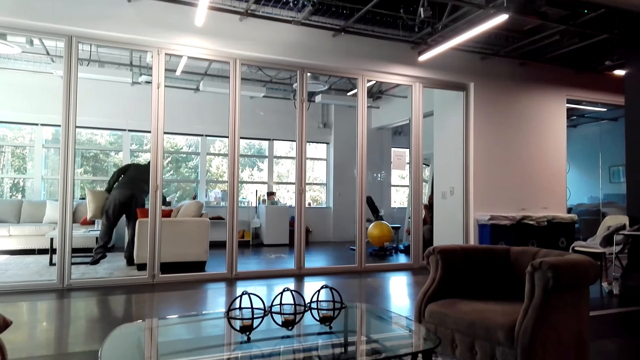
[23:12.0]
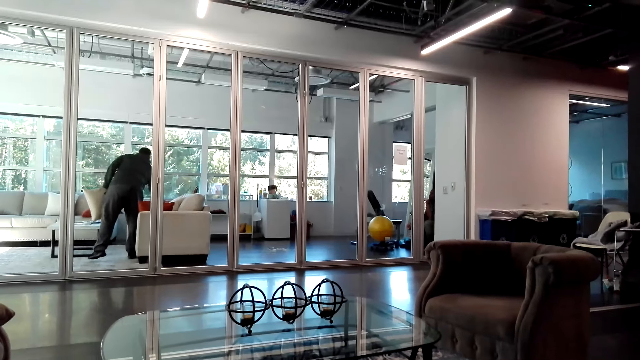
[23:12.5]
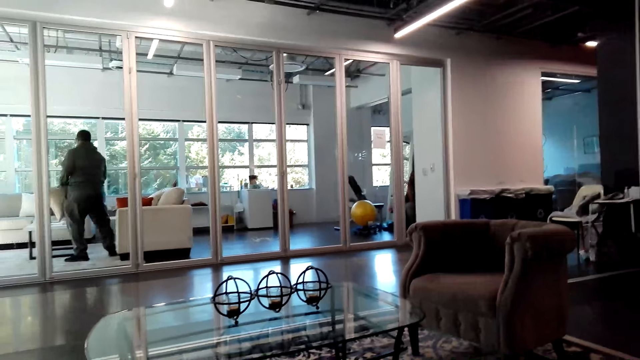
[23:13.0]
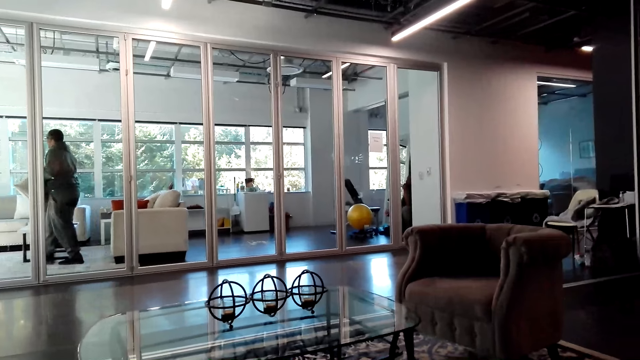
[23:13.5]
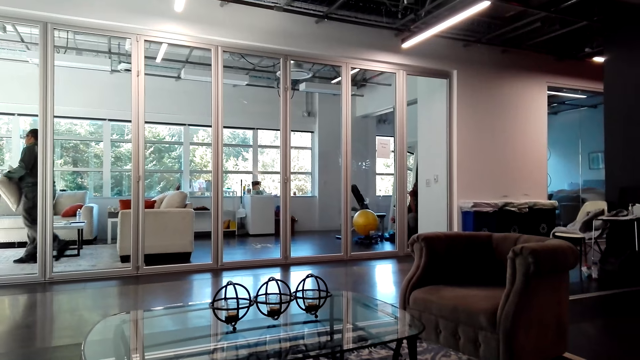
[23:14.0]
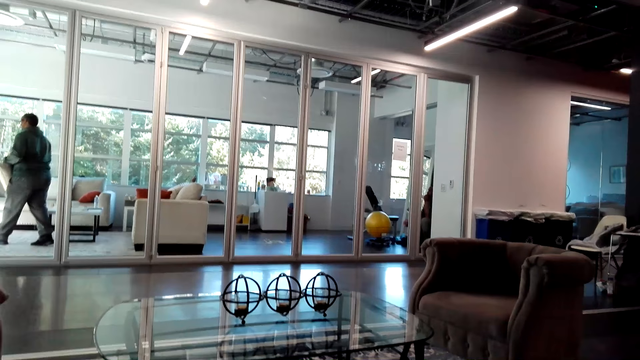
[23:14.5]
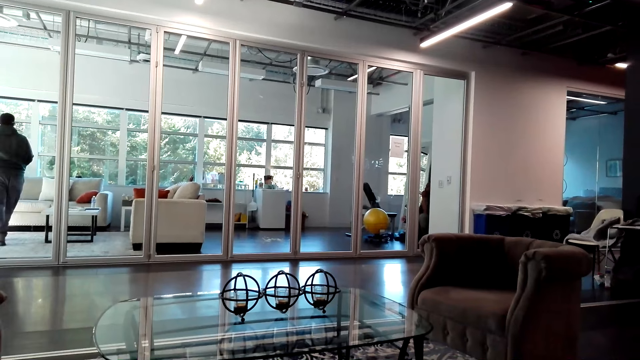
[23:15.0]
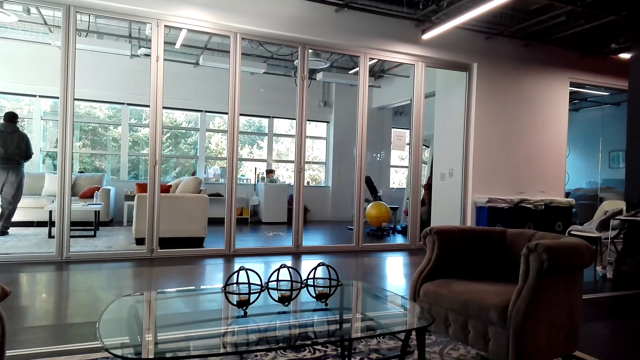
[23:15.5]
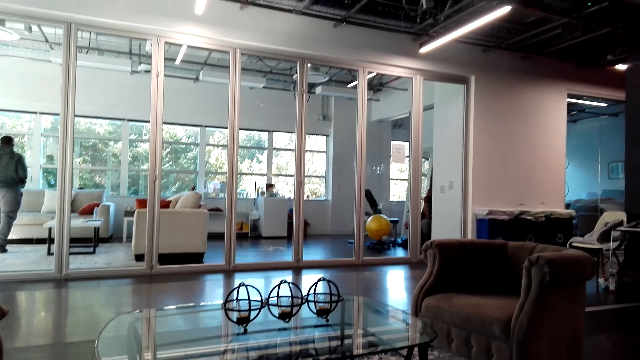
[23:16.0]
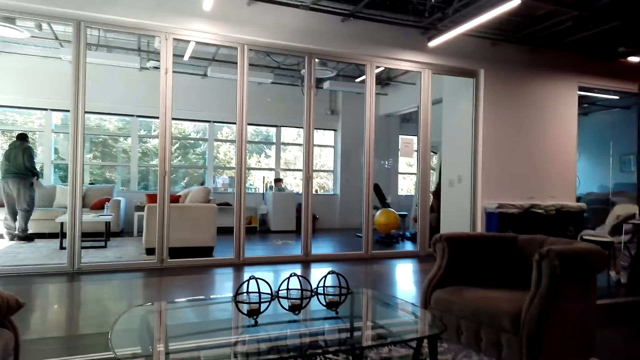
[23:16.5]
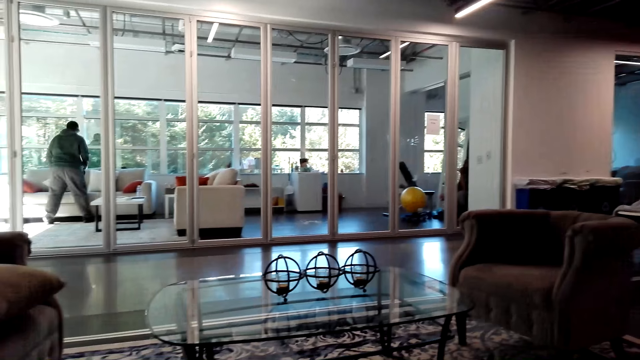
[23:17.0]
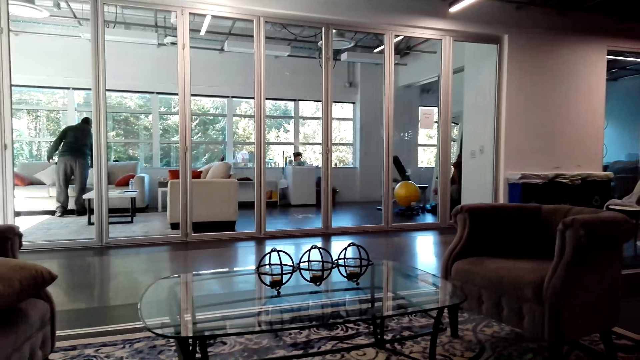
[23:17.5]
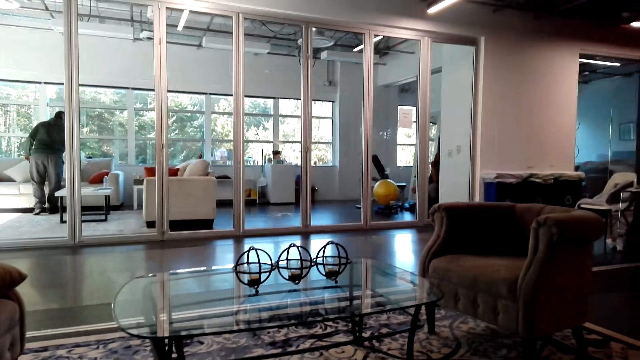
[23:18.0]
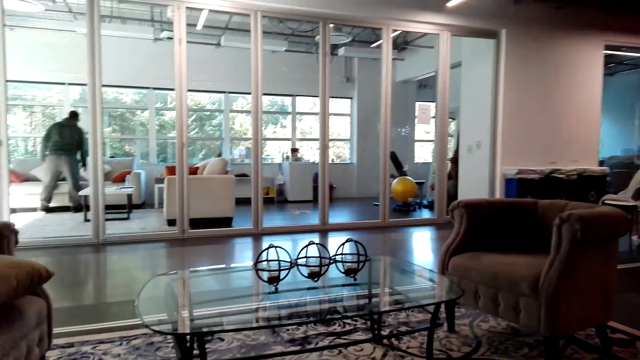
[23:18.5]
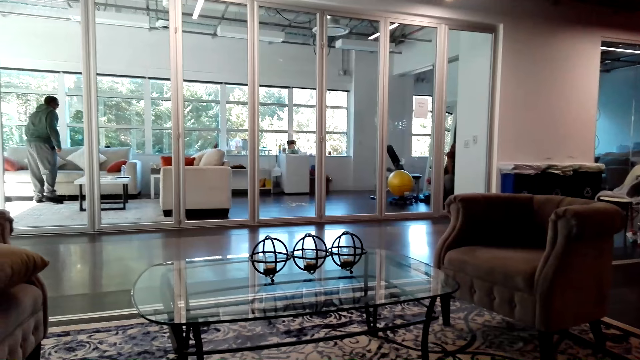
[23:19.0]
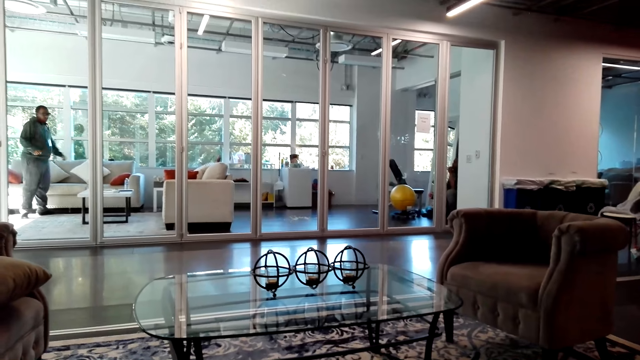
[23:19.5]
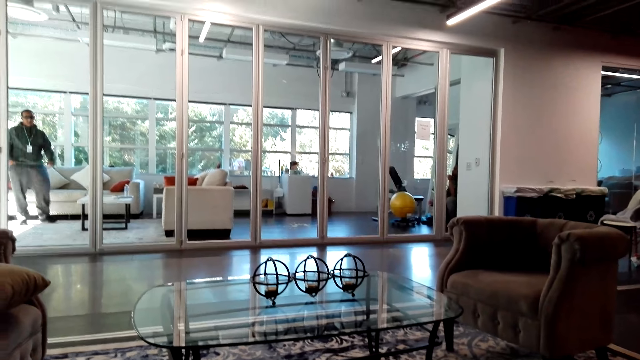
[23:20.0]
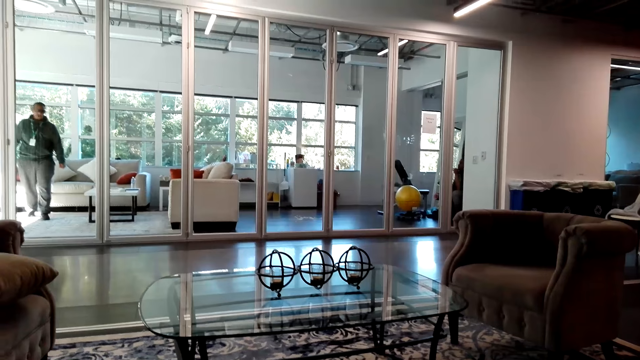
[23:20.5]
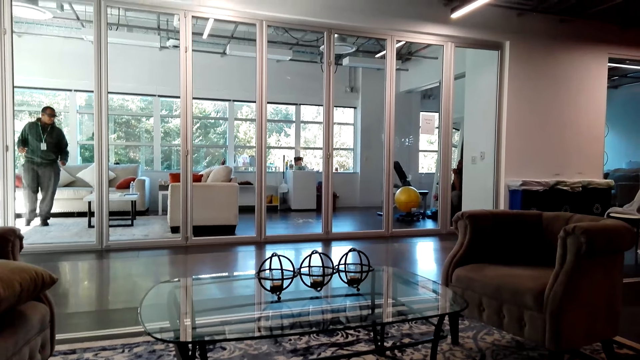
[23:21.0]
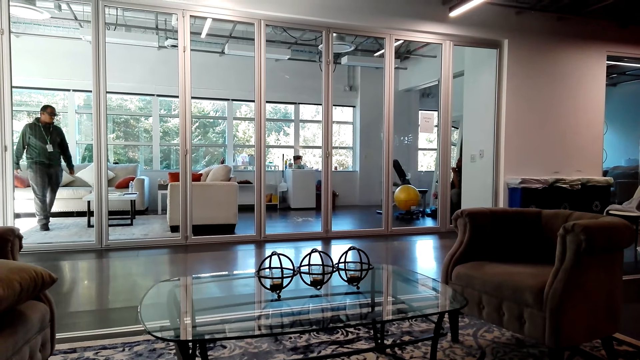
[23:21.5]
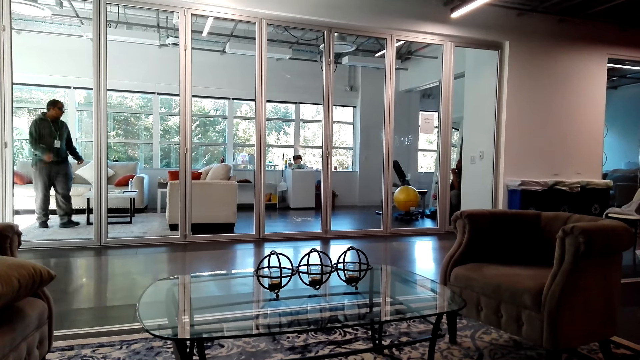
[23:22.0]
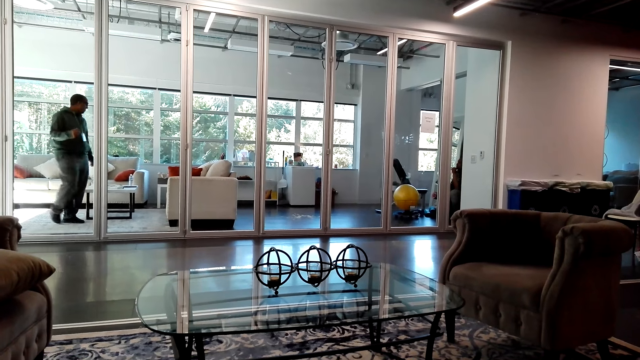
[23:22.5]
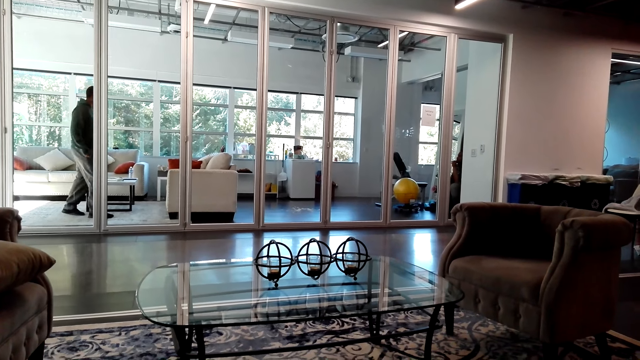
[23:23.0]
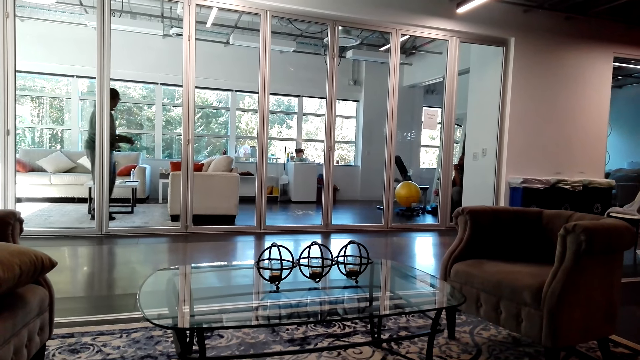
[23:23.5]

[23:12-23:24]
A person moves his hands.

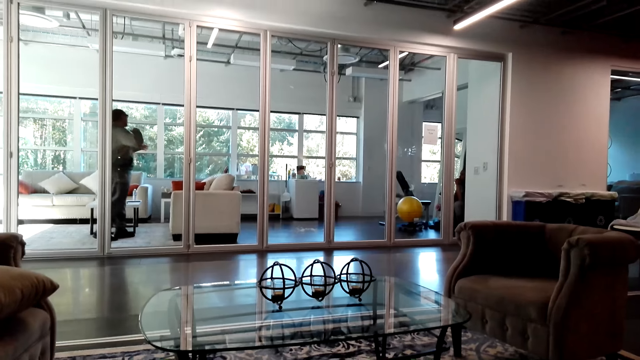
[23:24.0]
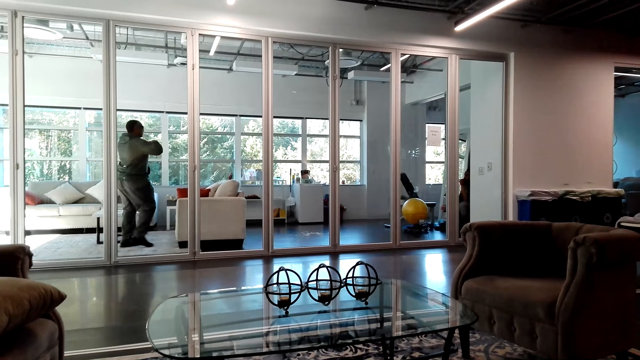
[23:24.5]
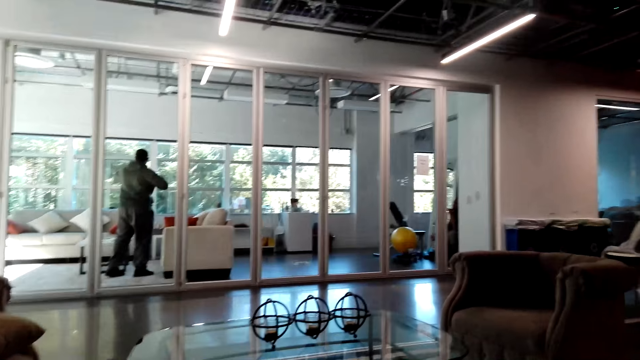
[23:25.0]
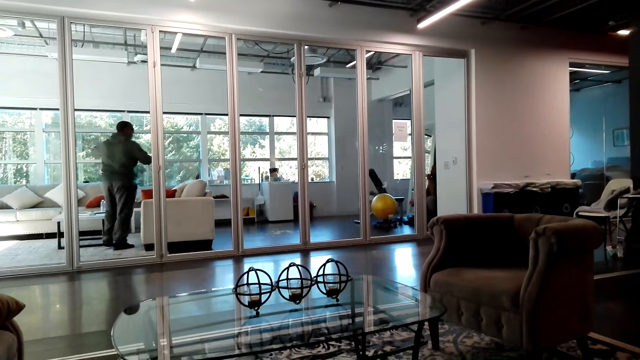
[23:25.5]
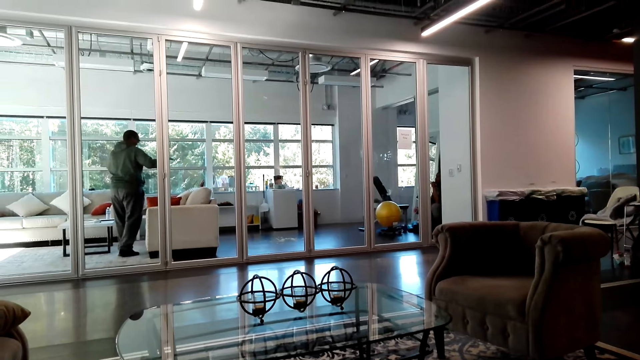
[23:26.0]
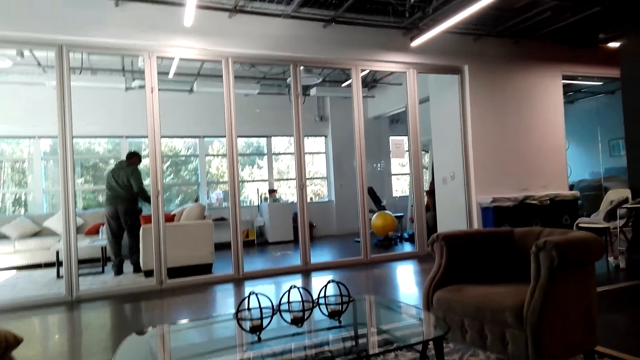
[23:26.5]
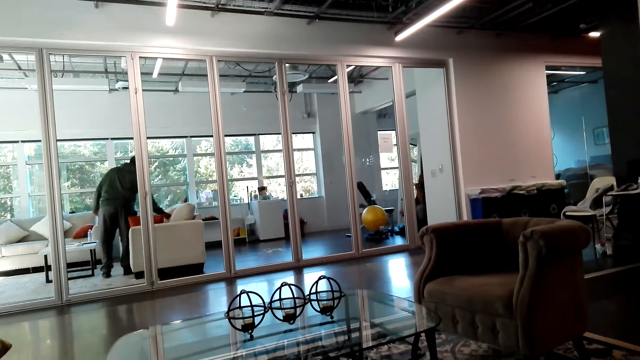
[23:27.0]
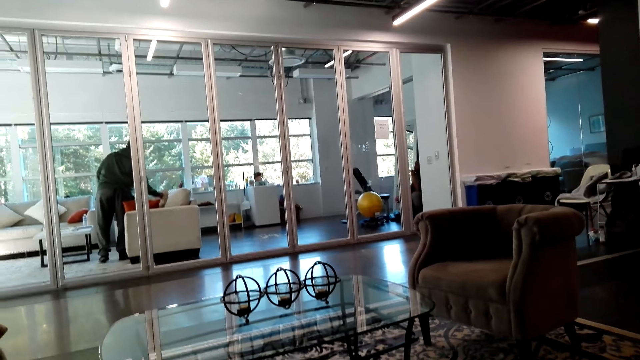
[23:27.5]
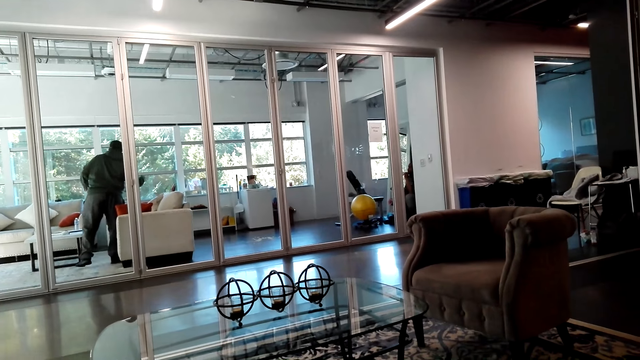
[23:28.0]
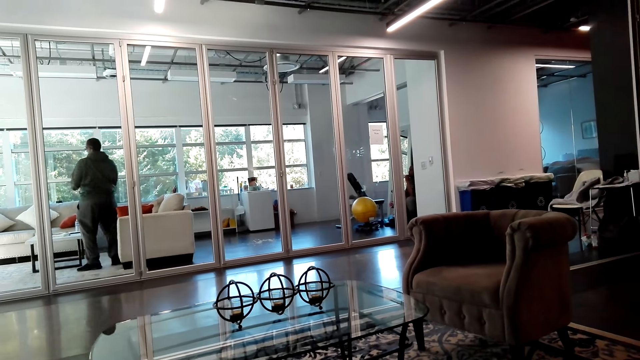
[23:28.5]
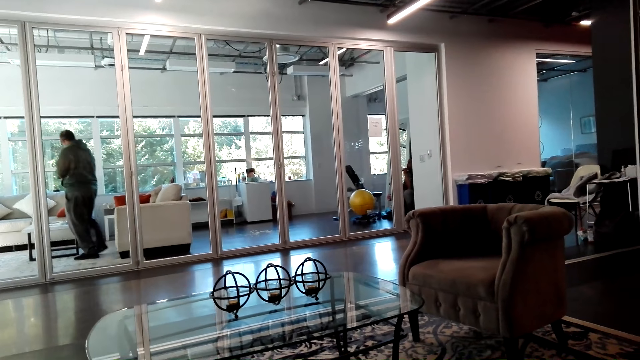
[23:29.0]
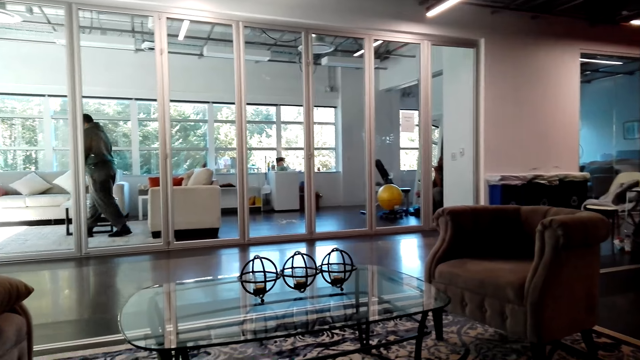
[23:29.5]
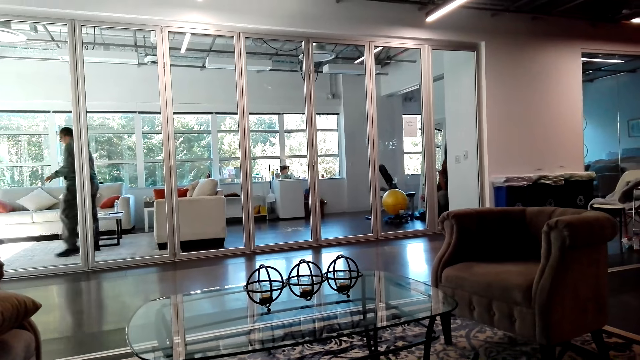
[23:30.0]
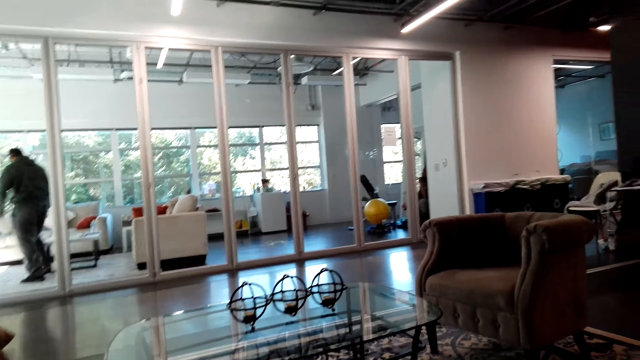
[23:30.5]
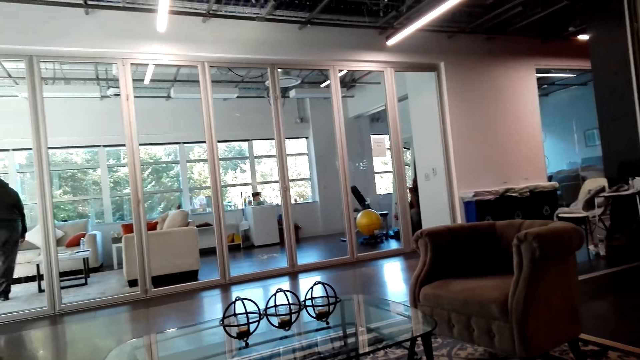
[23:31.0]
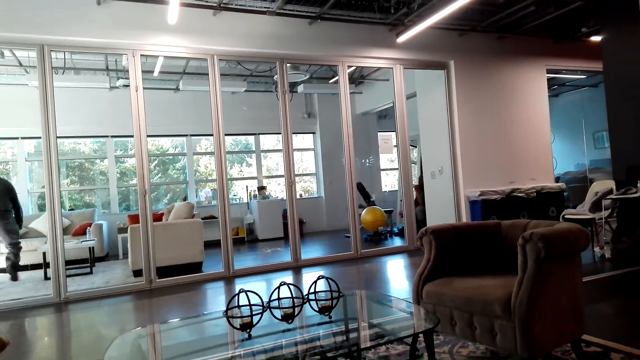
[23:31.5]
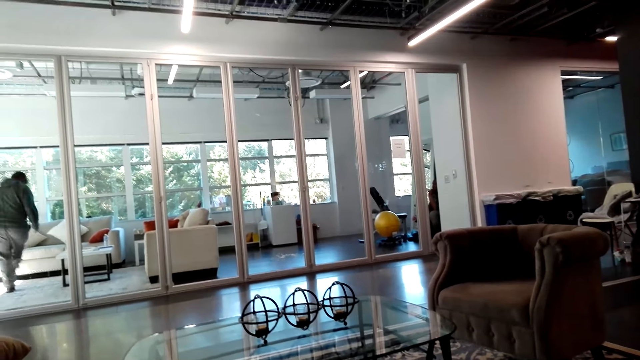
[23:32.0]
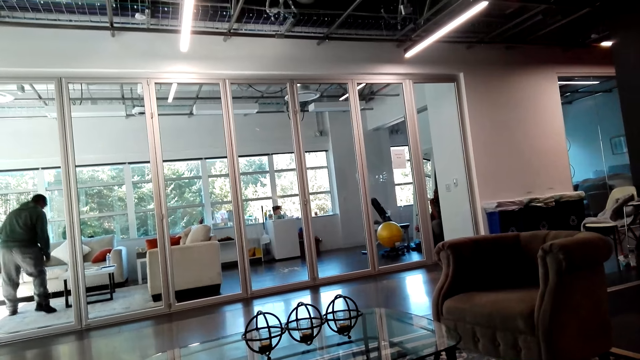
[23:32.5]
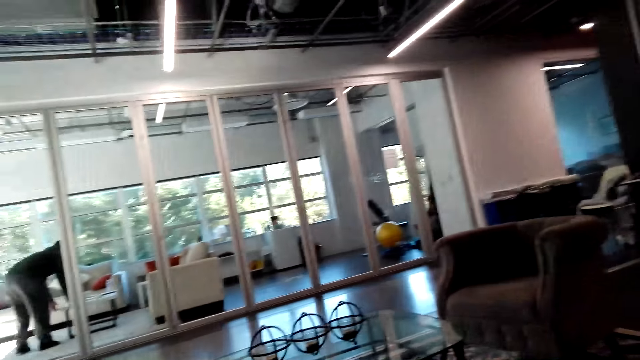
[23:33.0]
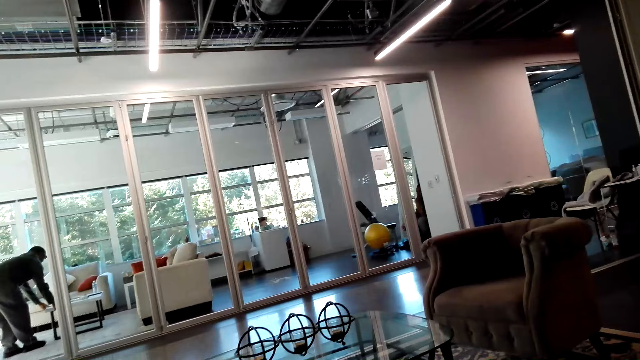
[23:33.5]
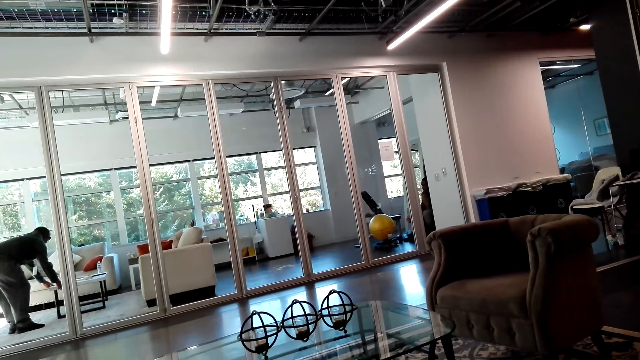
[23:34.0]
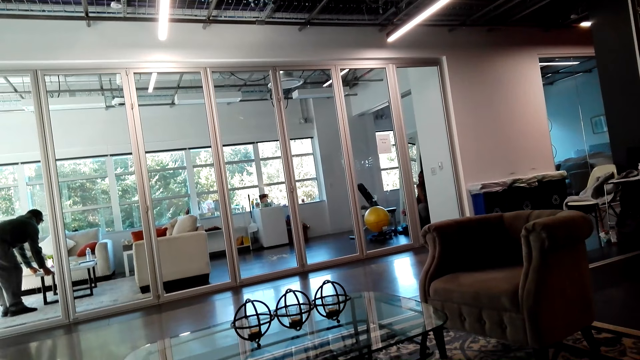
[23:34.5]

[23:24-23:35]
The person touches the pillow and pulls the table.
